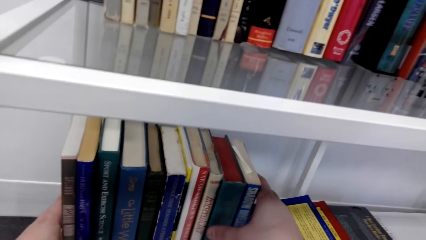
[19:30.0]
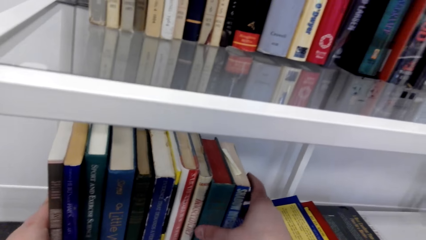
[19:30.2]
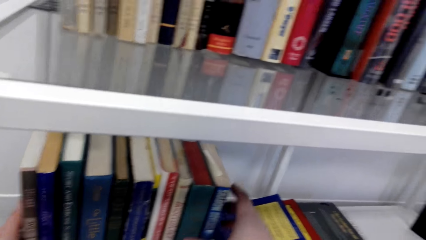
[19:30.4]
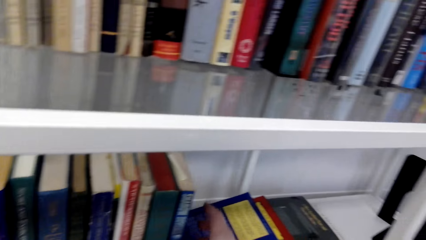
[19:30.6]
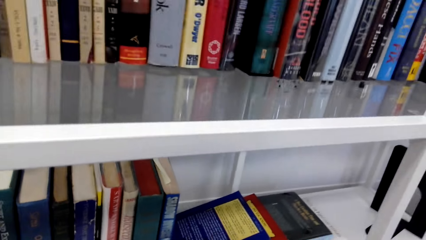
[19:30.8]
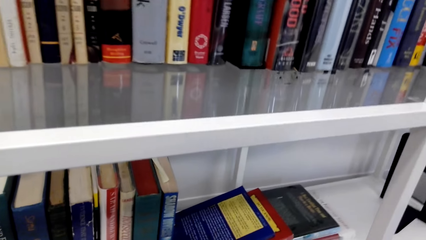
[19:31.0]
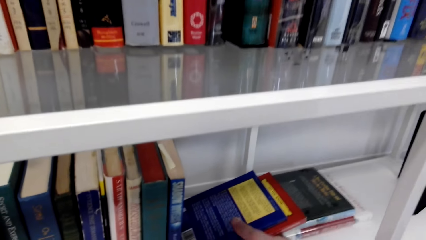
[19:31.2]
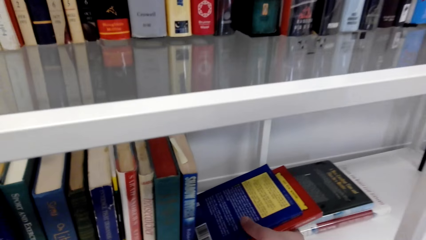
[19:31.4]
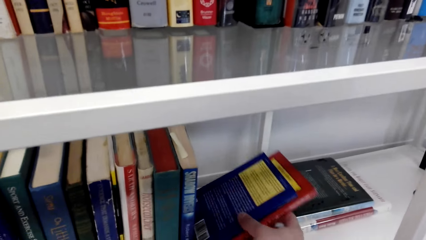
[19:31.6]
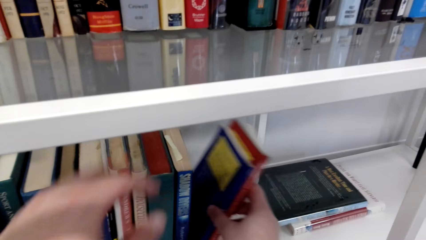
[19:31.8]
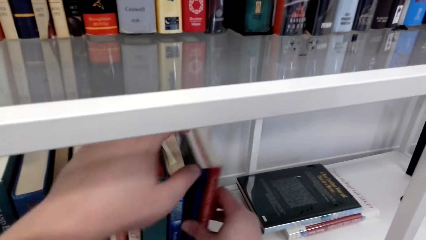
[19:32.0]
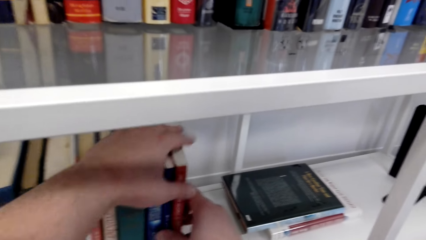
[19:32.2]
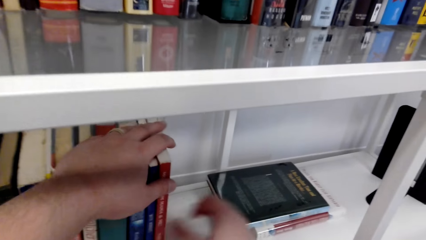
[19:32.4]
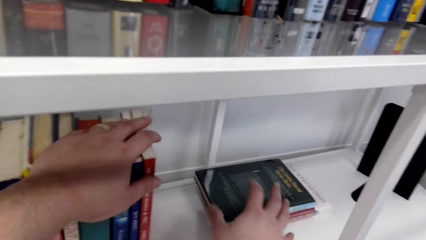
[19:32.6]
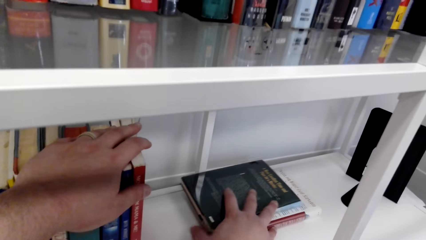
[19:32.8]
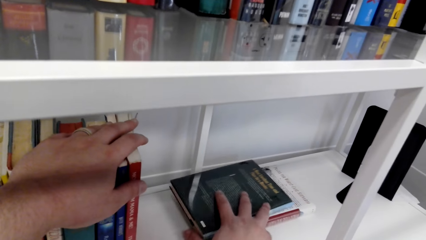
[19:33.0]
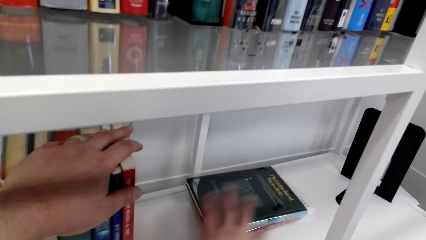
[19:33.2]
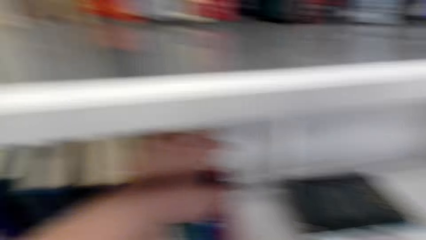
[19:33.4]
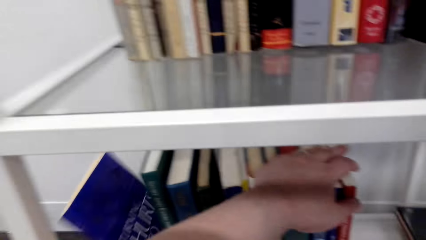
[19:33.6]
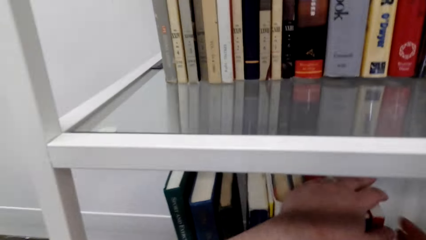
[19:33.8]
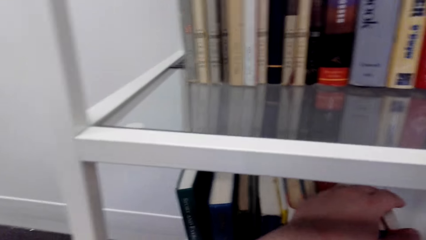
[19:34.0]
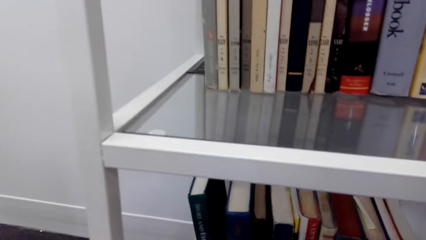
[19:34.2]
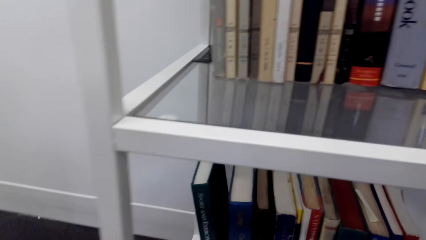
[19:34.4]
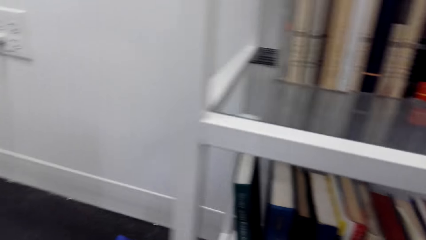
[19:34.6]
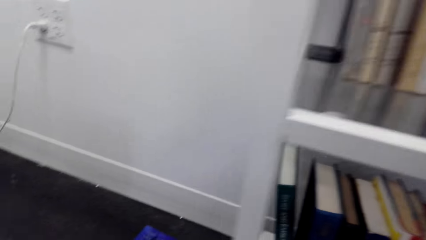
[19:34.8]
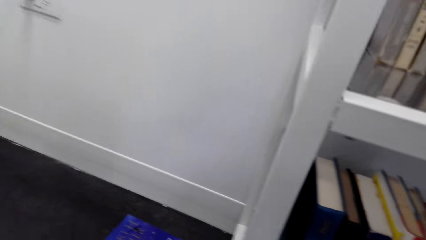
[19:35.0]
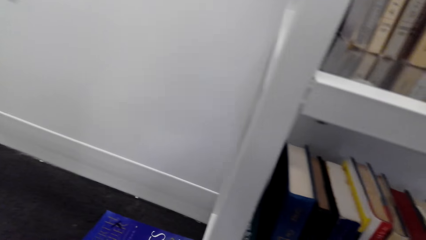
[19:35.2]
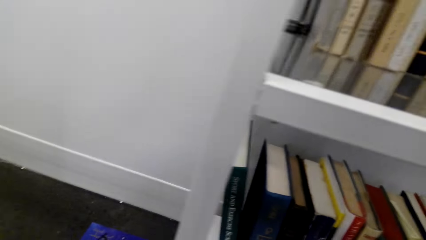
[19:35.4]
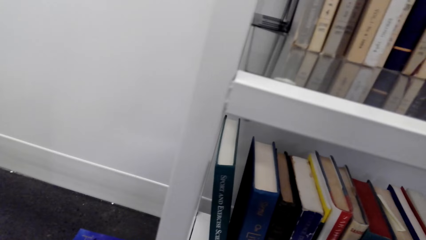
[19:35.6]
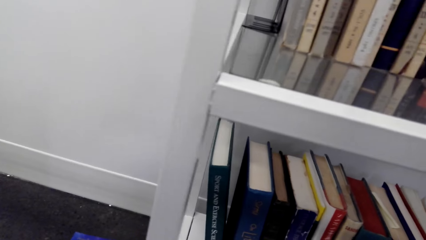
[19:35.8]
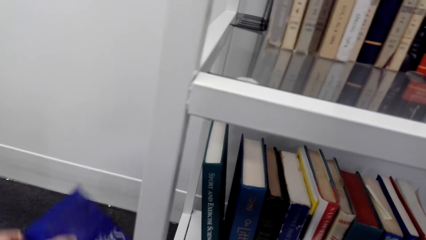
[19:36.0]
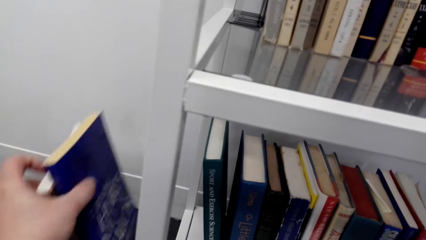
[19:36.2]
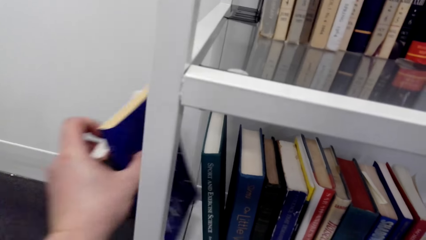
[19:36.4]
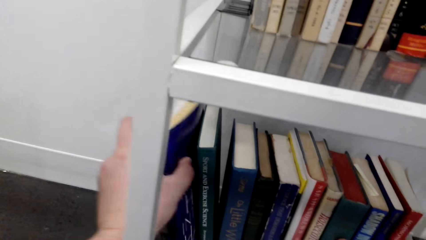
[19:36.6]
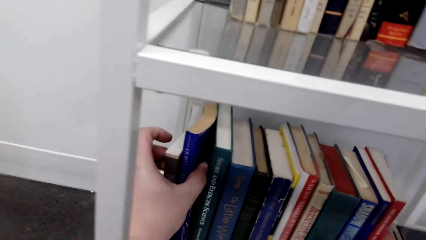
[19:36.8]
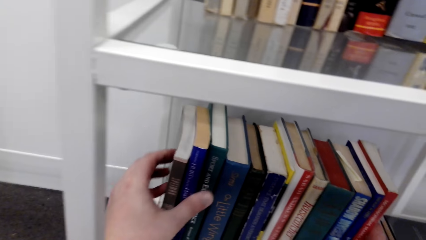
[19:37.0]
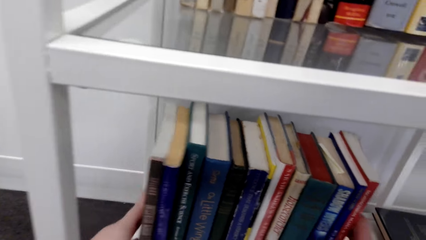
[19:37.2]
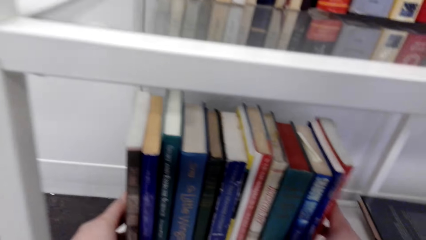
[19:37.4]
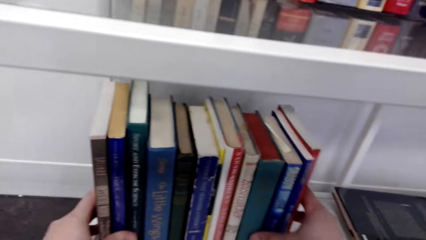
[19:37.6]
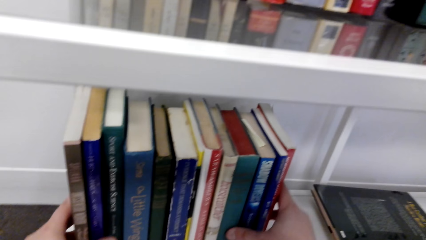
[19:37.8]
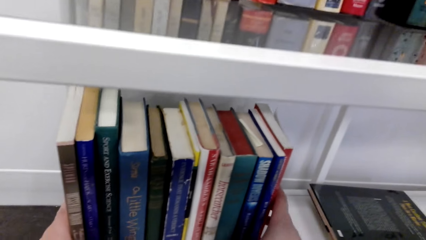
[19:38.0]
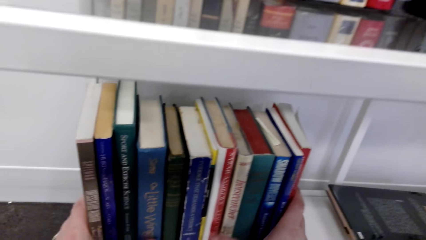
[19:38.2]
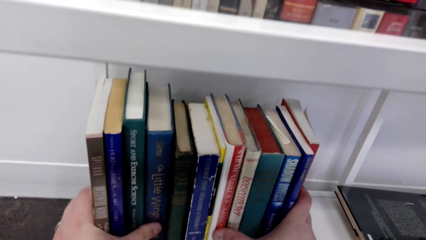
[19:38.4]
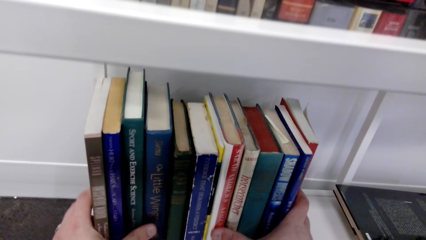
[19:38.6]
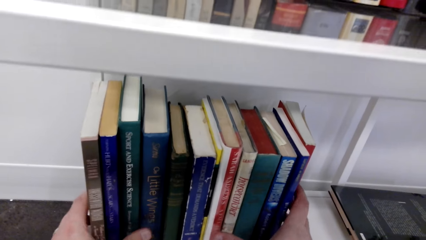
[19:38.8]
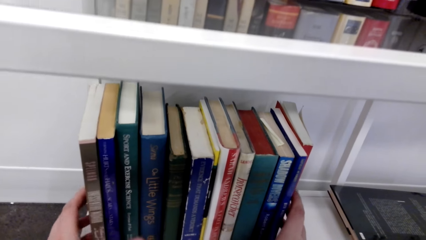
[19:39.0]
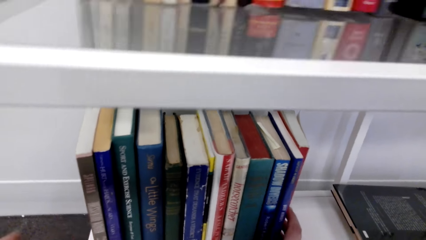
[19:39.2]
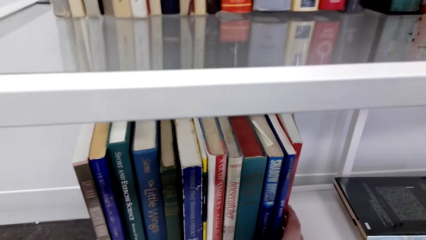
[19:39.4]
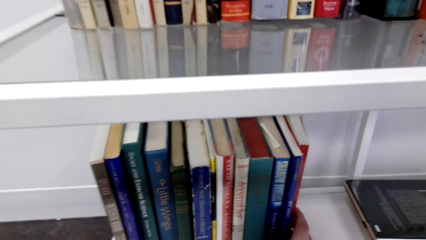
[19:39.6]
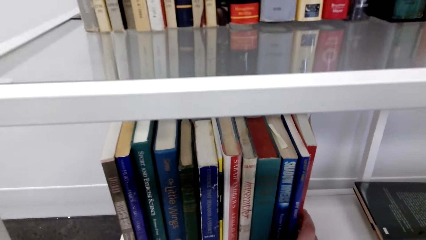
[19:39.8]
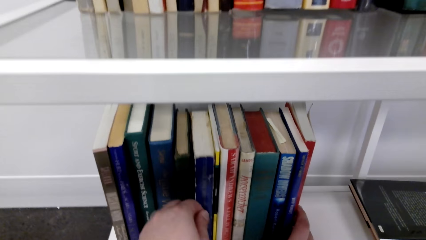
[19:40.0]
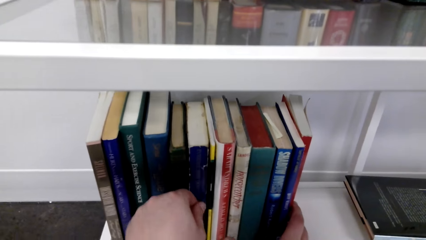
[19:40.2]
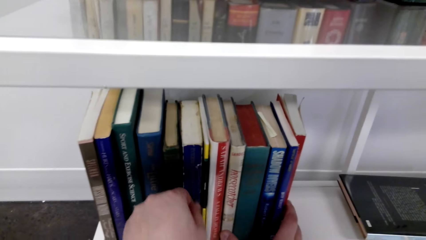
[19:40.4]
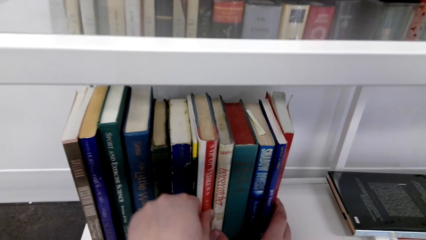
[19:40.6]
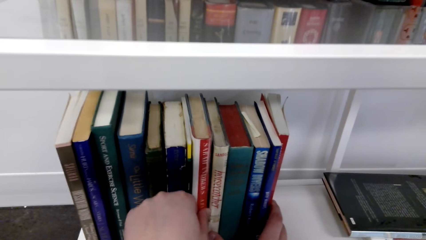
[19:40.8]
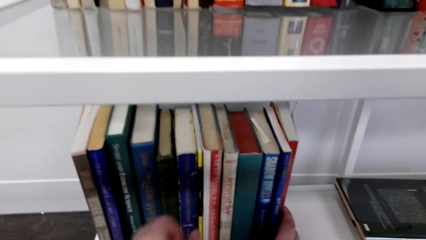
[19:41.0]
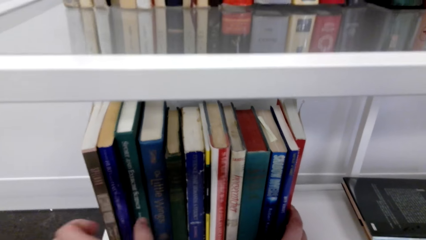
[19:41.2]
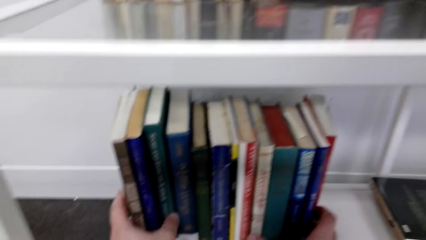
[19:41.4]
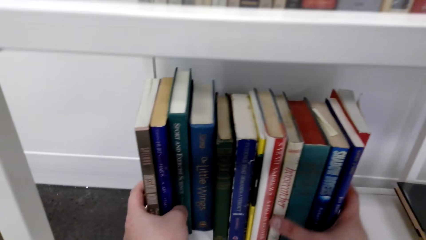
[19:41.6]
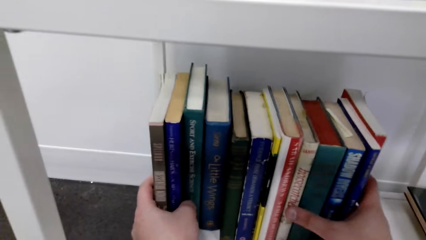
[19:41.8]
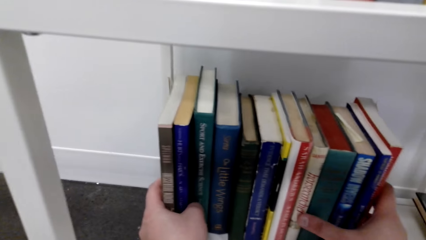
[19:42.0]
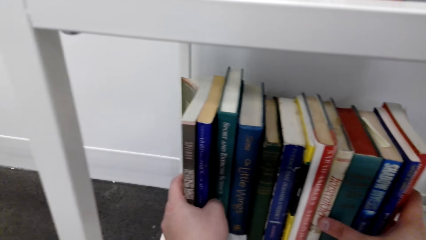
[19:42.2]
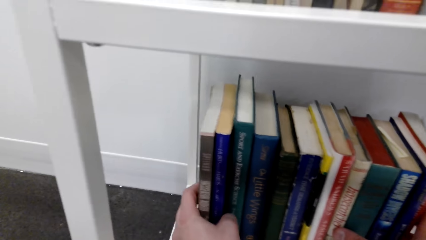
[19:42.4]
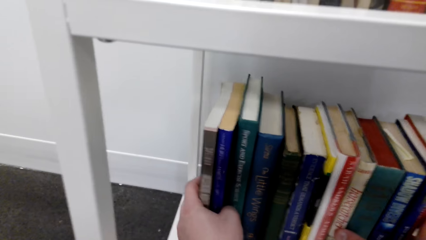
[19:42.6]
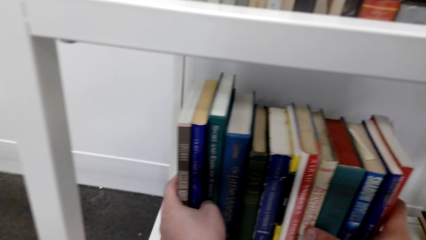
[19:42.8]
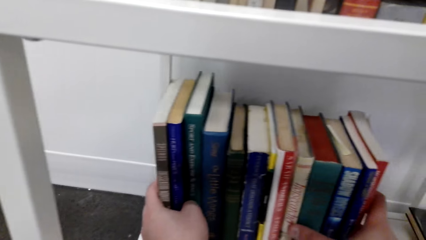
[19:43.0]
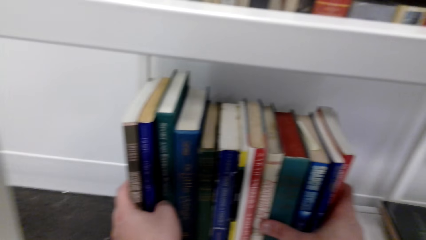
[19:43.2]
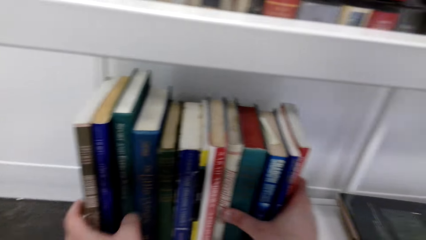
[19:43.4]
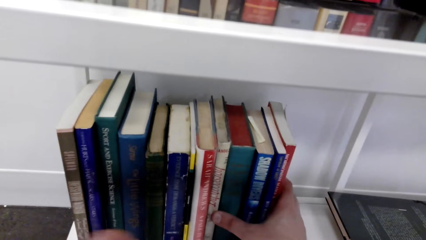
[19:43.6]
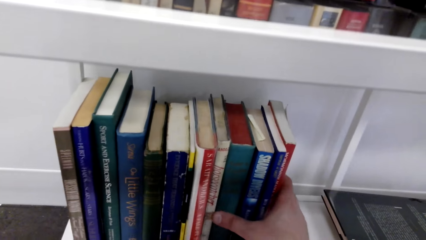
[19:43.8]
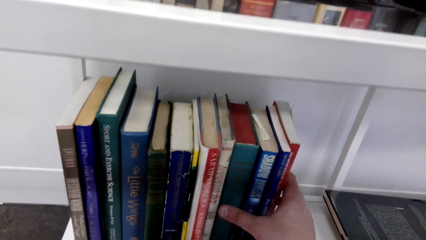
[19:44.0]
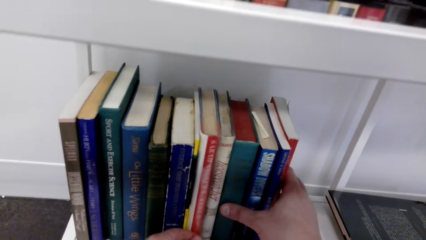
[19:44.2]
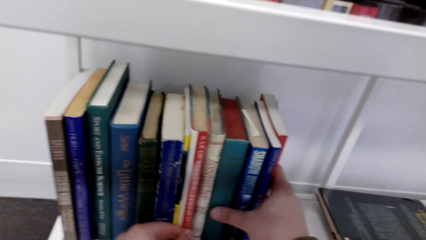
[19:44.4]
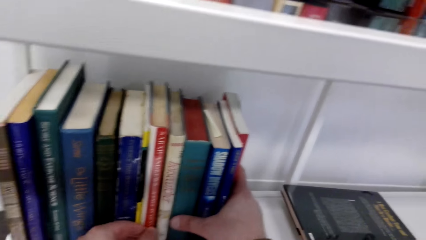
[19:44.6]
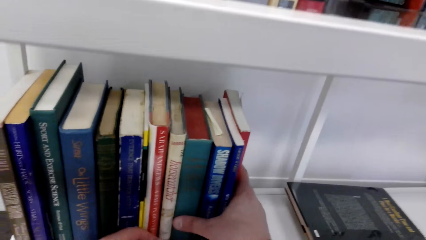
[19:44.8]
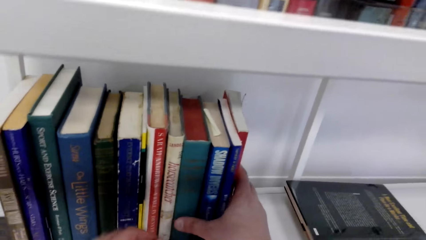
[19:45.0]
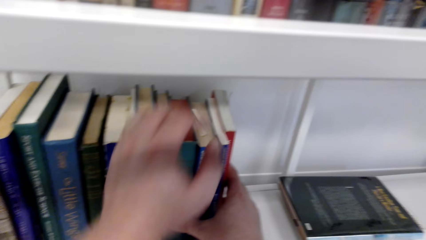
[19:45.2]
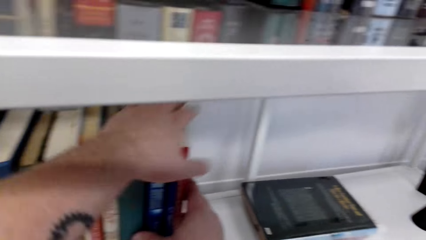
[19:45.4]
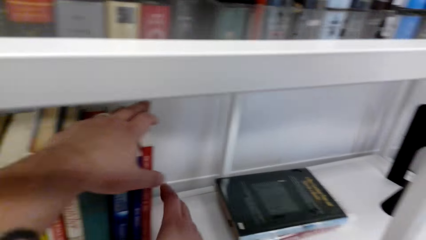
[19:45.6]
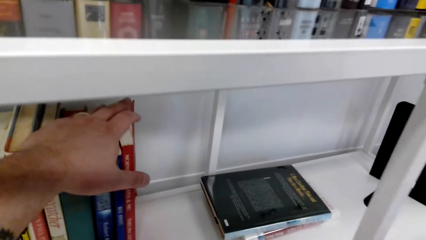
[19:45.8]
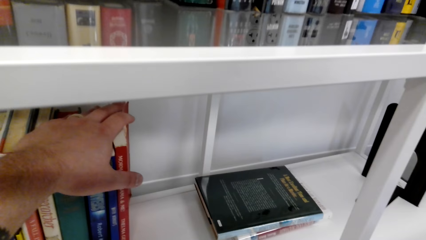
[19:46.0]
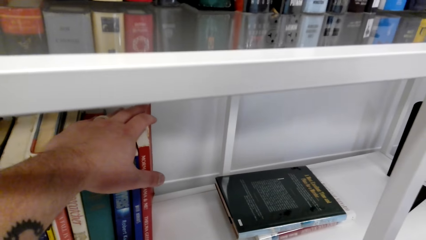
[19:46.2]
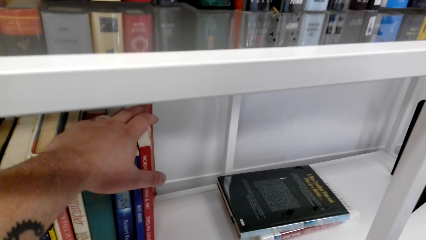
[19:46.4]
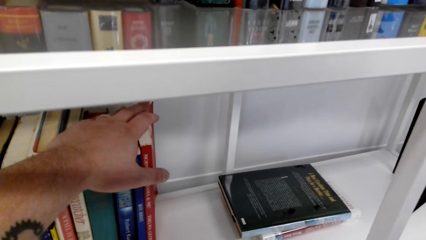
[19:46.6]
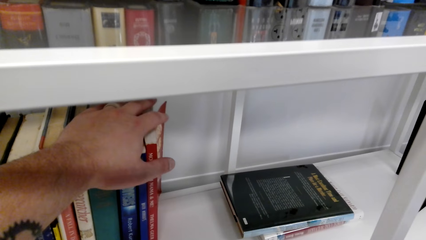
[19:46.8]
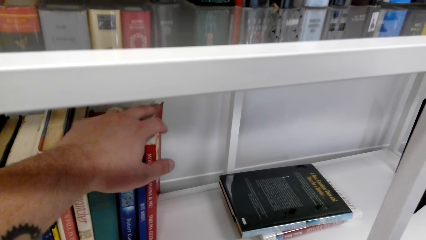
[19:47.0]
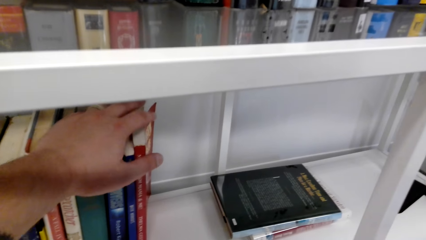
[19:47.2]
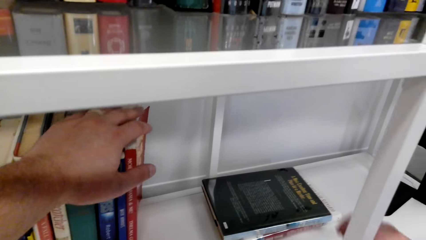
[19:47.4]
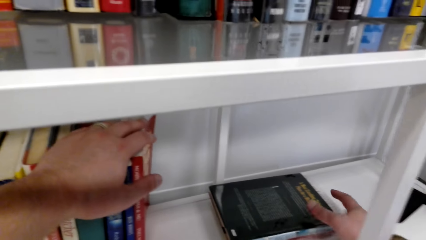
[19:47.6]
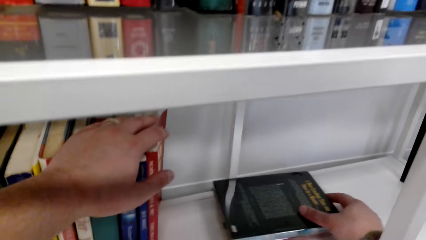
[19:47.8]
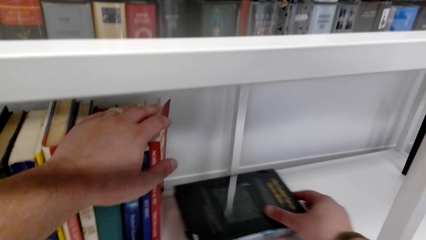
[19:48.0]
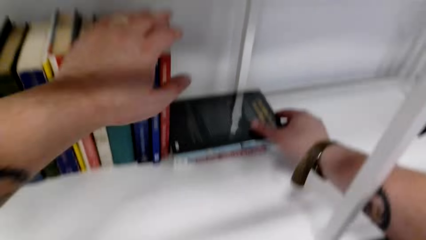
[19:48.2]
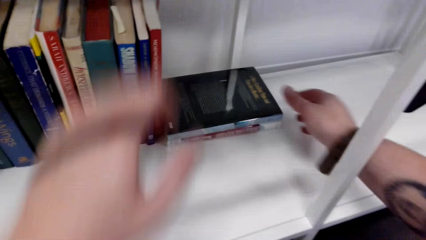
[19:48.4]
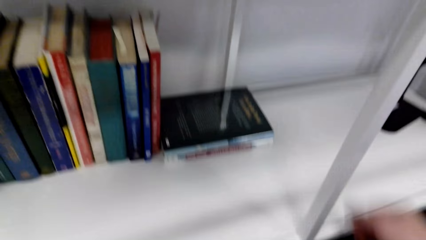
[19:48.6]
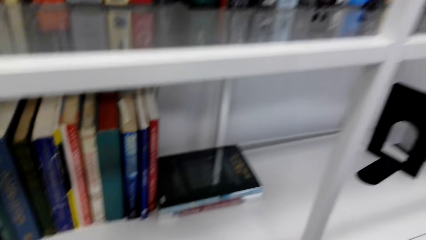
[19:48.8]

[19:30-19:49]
The camera wearer arranges the books on the shelf. They pick up books from the floor. They pick up the books from the floor again. They arrange the books on the shelf.
